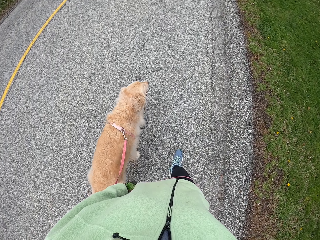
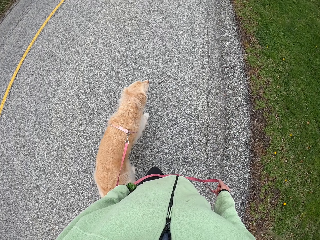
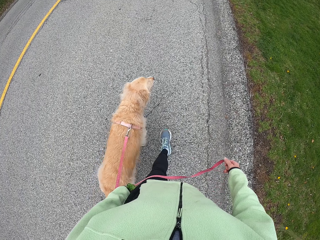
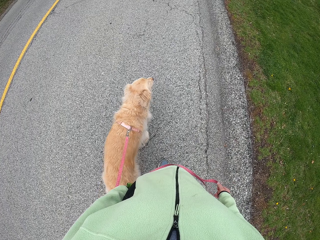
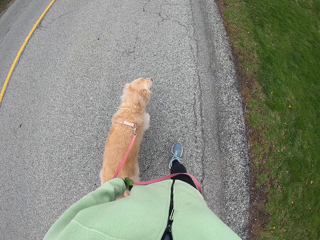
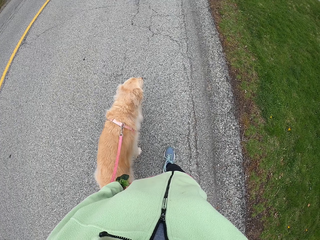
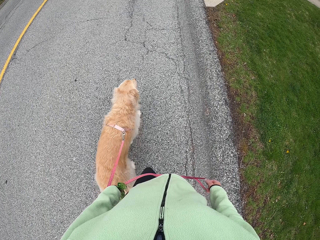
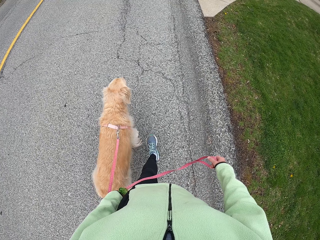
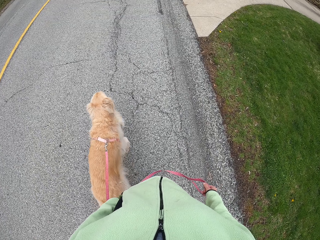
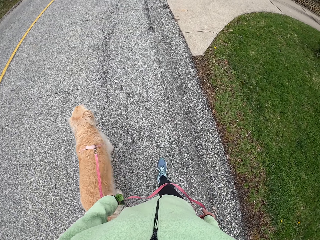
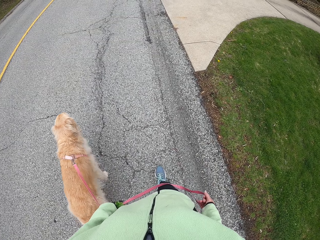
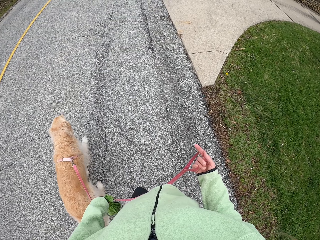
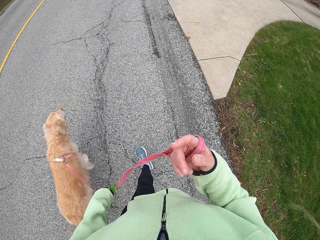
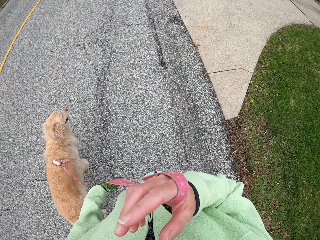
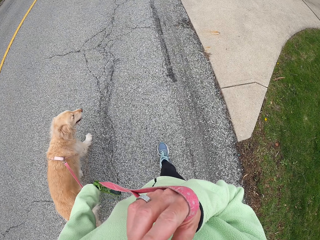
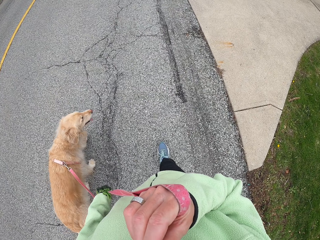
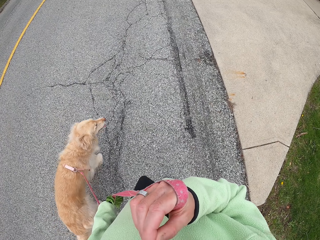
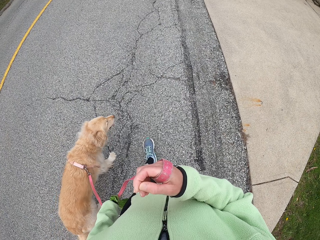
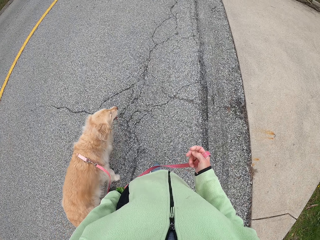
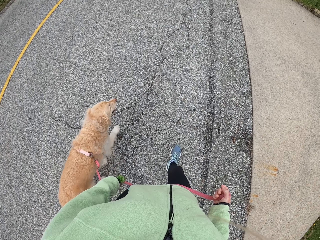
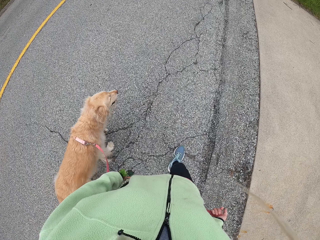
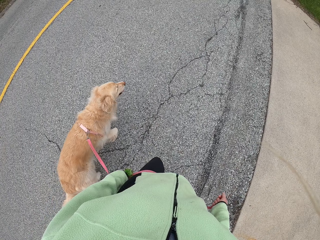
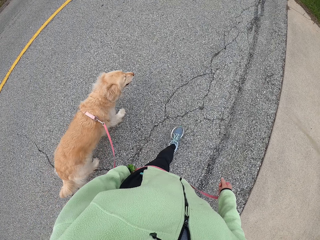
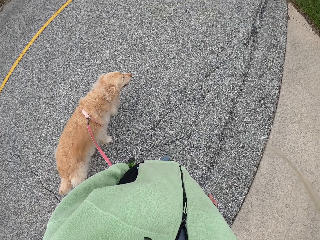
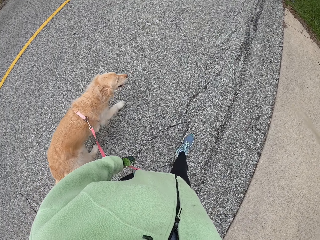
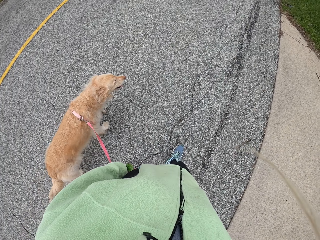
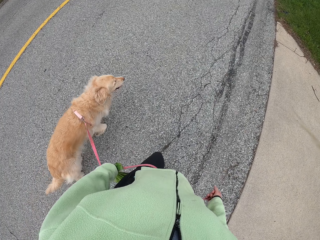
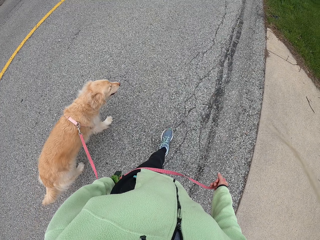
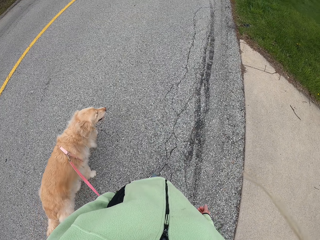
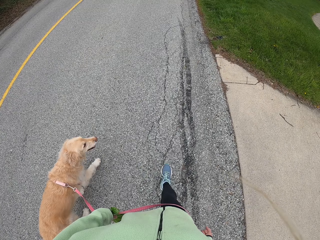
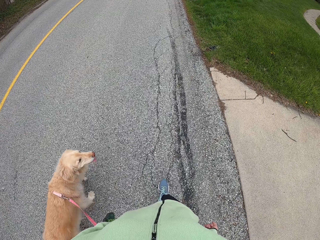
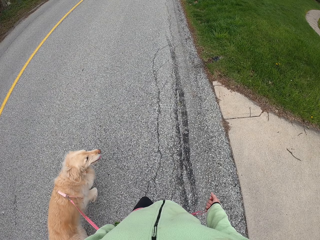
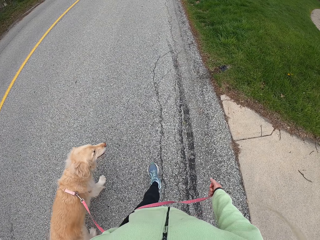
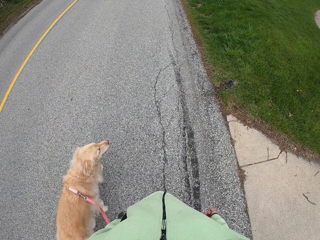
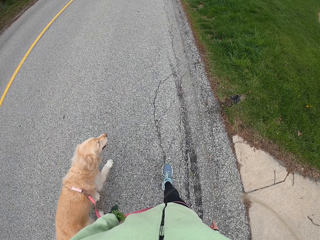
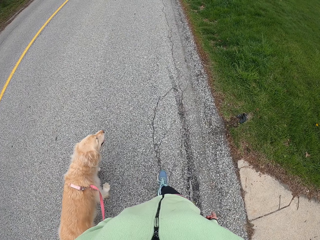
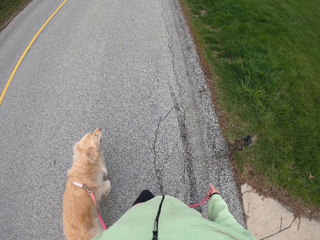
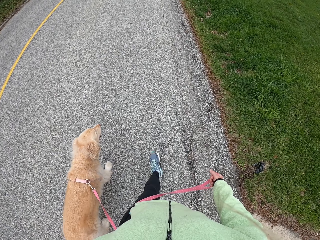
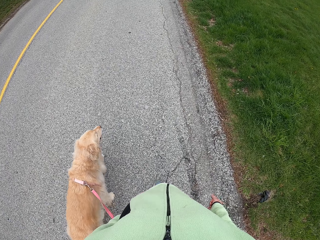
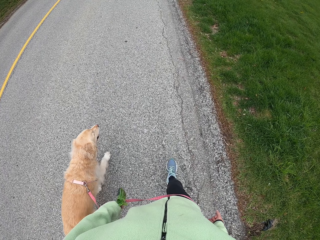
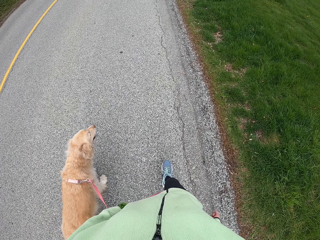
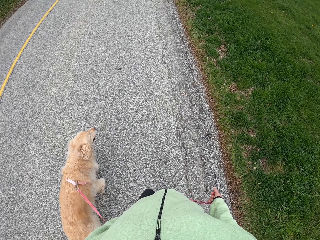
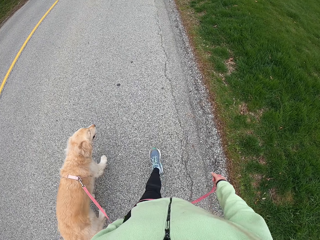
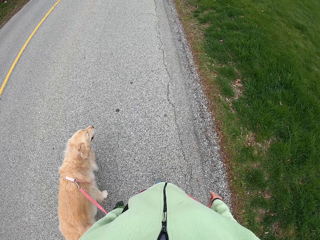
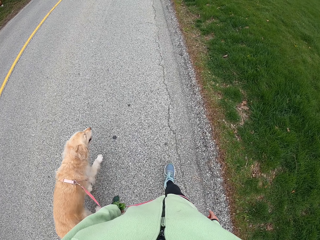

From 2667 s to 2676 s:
The camera wearer lifts the right hand. They wipe the face. They walk around on the road with a dog. They drop the right hand. They walk around on the road with the dog.

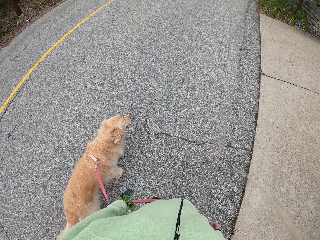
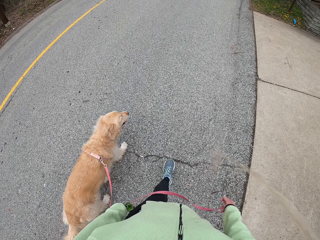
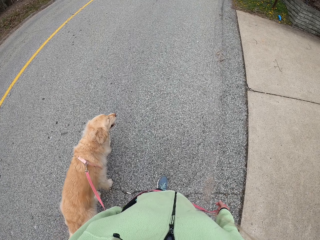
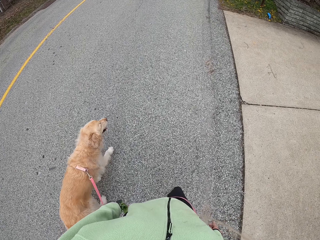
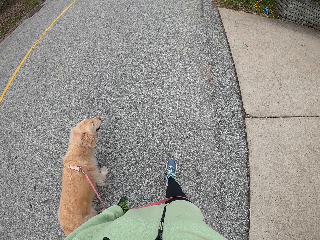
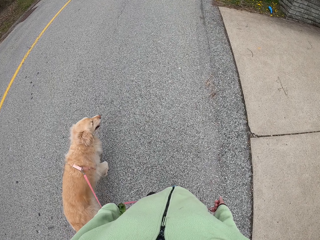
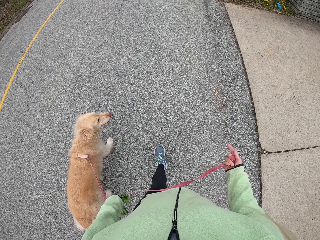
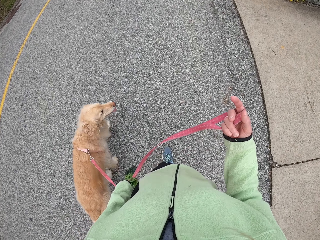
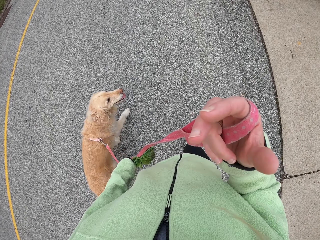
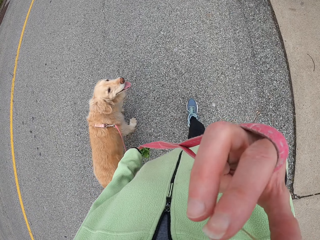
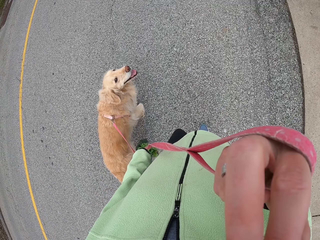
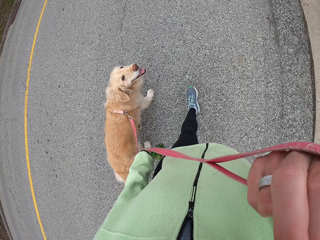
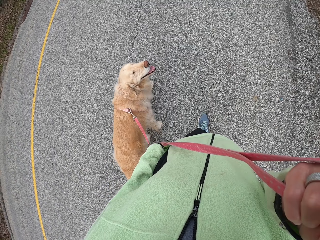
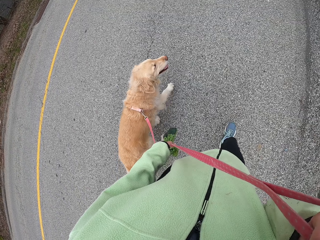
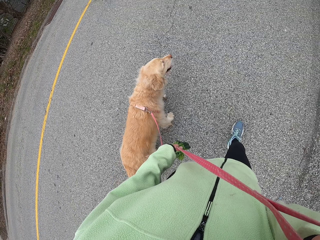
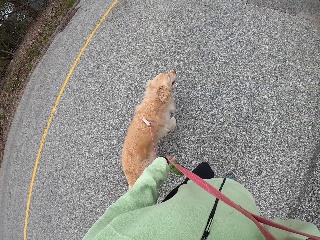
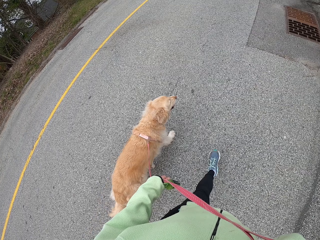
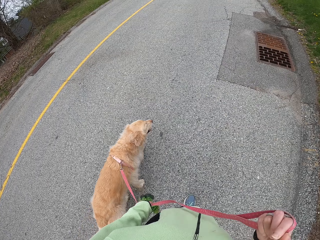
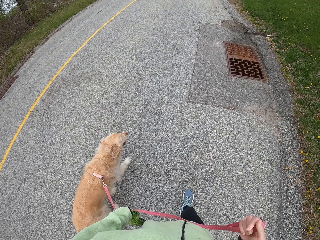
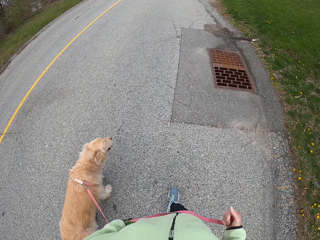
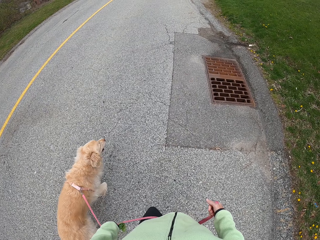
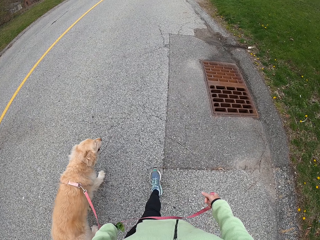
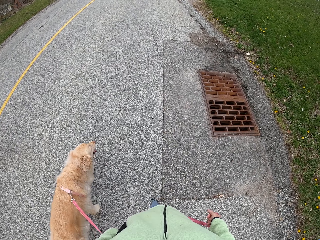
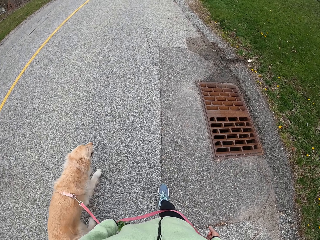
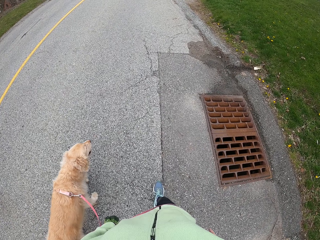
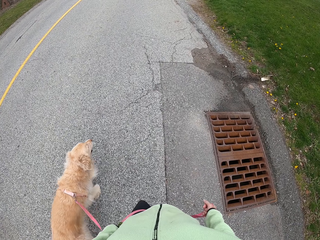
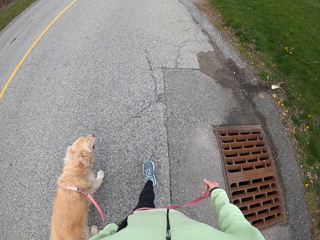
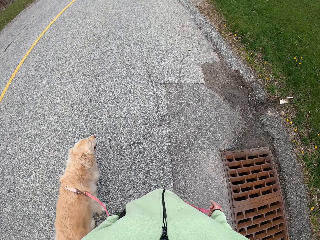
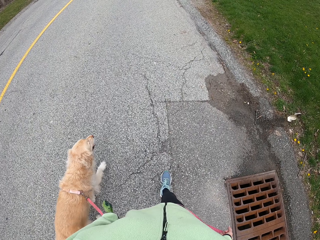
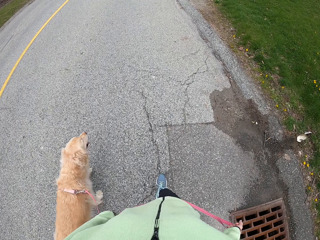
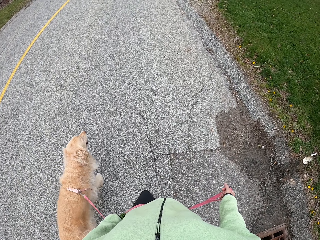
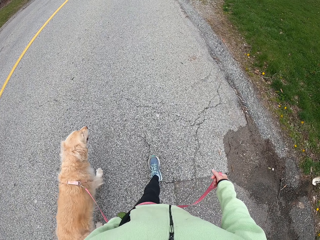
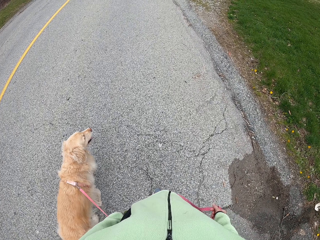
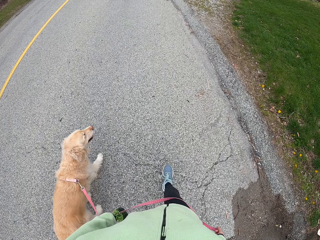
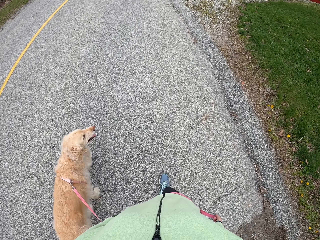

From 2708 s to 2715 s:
The camera wearer lifts the right hand. They walk around on the road with a dog.

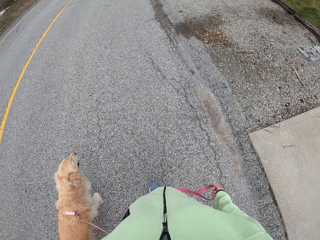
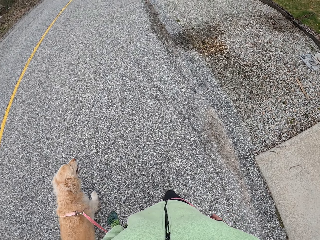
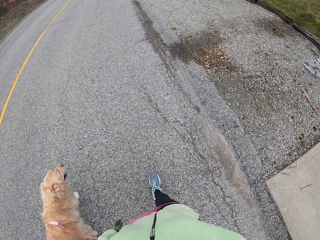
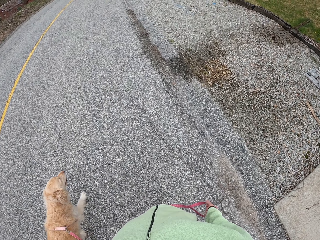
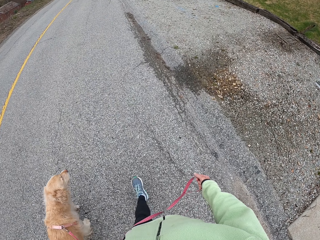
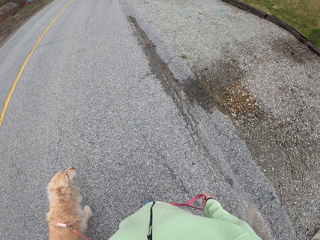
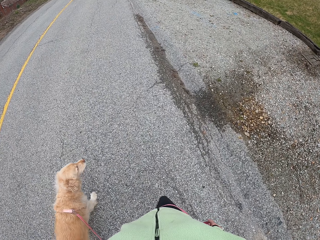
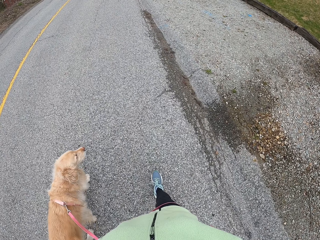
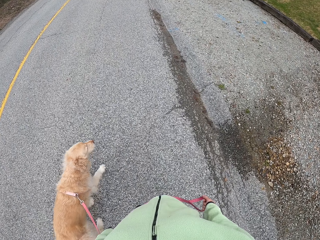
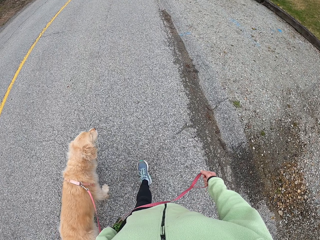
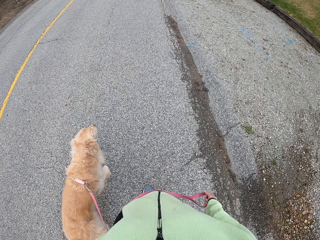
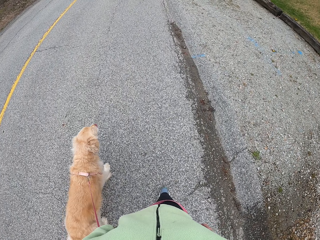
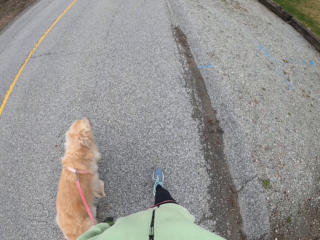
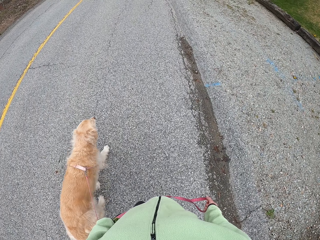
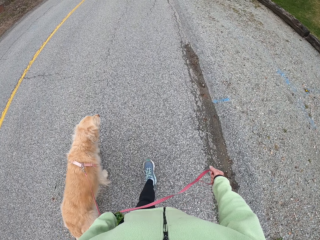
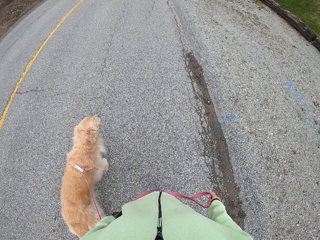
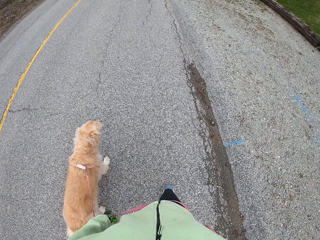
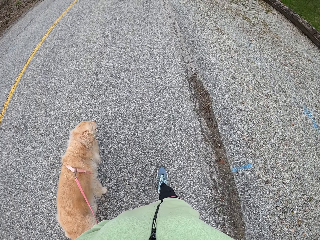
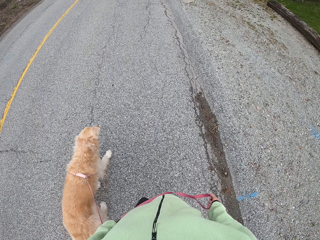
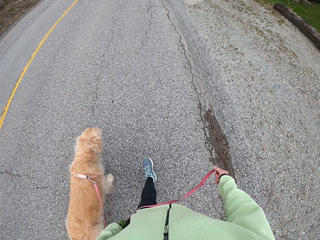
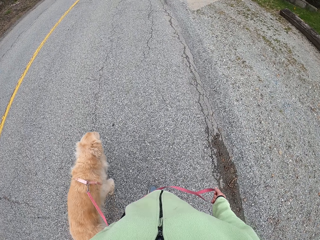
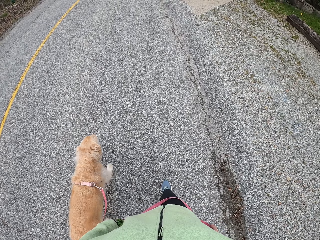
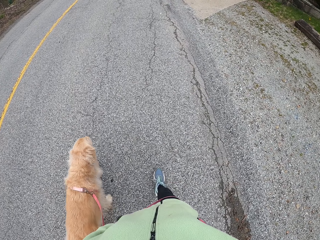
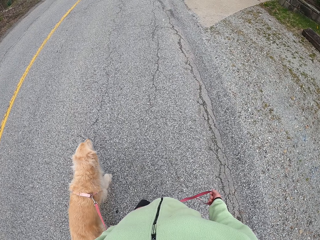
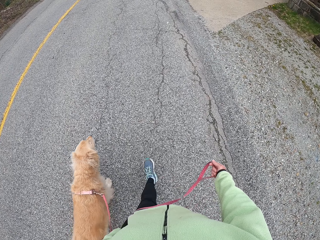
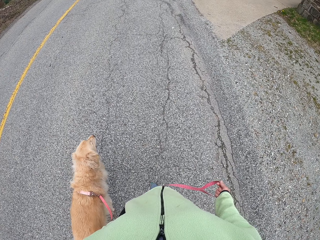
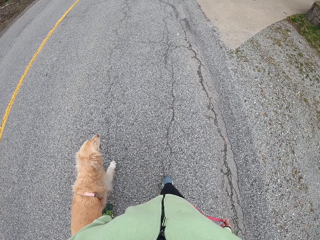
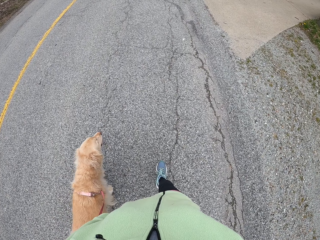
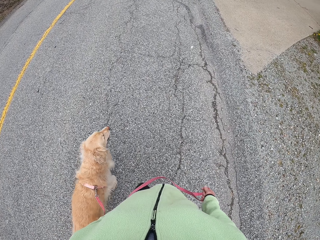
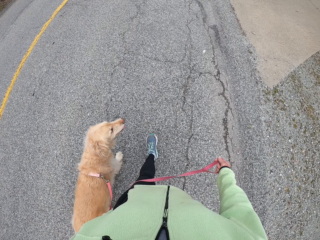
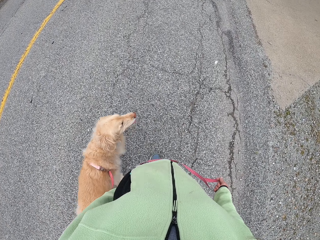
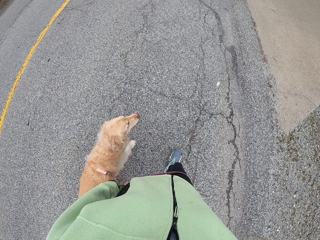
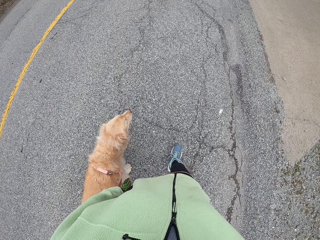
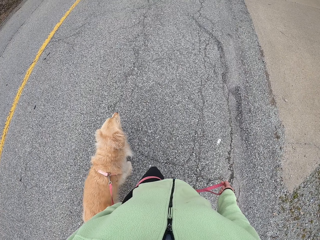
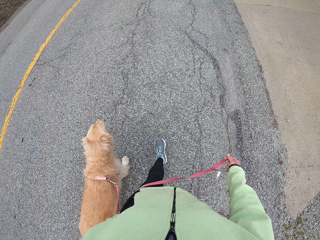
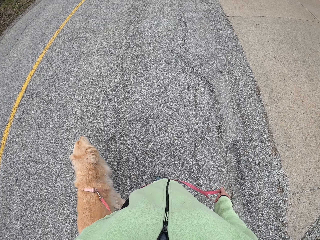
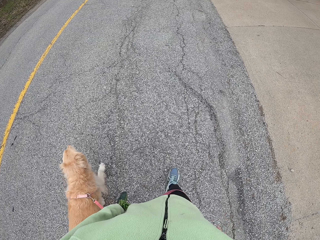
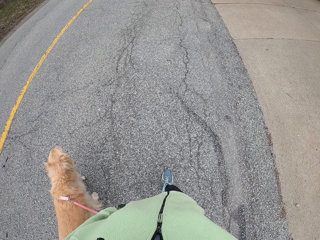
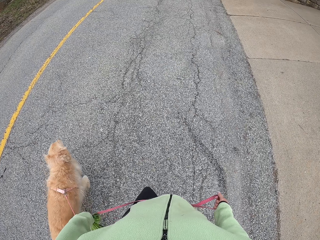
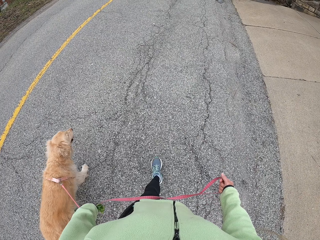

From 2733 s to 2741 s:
The camera wearer looks around the road. They walk around the road.
